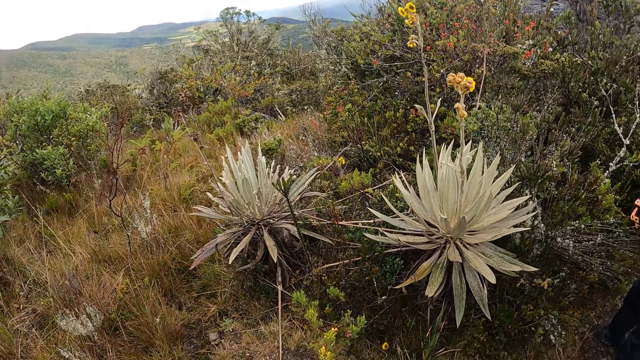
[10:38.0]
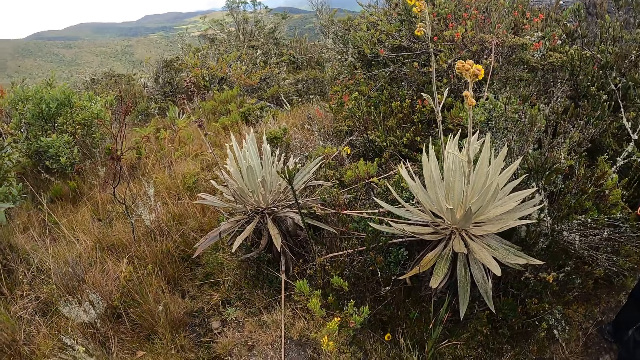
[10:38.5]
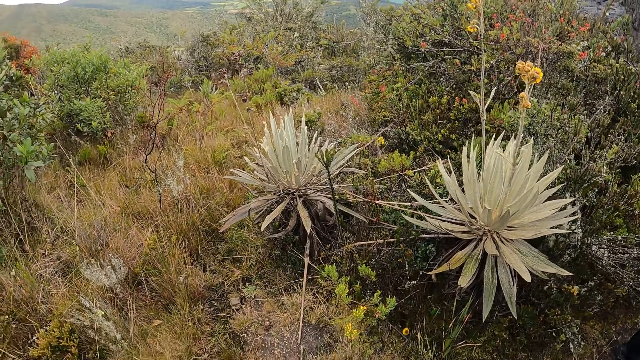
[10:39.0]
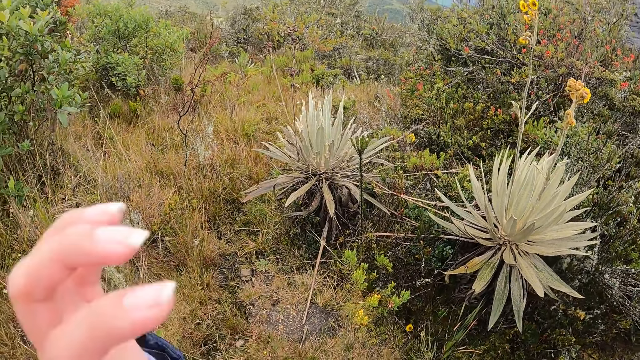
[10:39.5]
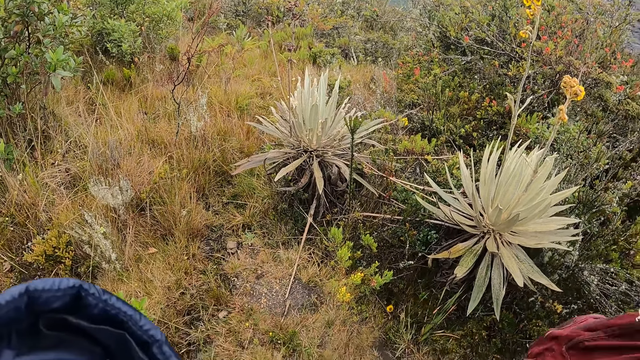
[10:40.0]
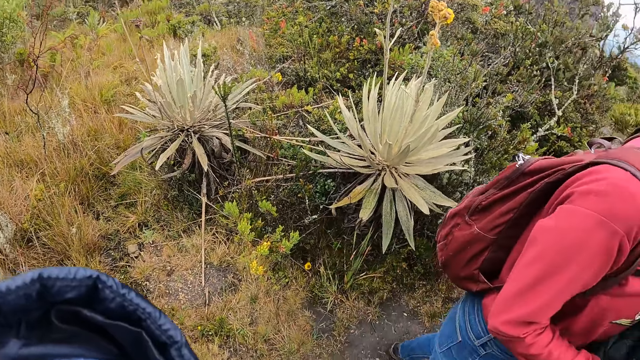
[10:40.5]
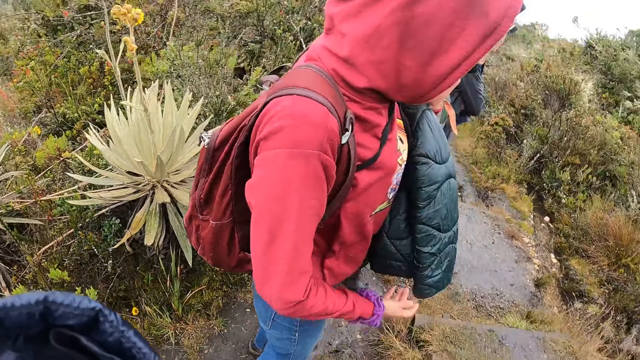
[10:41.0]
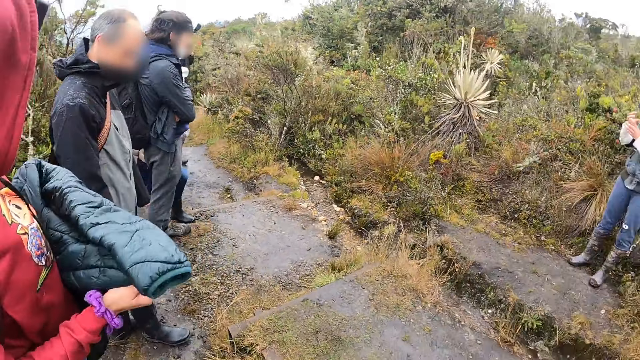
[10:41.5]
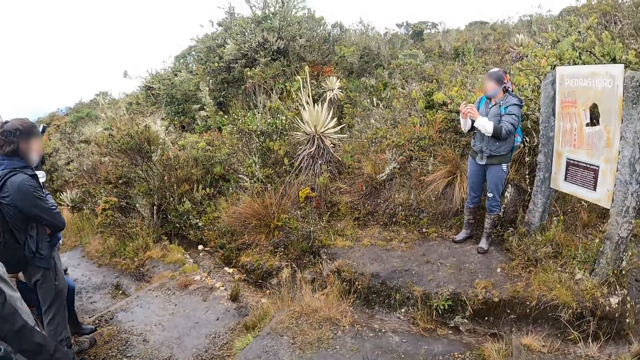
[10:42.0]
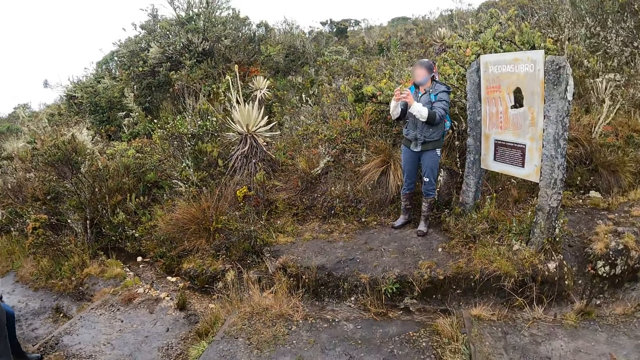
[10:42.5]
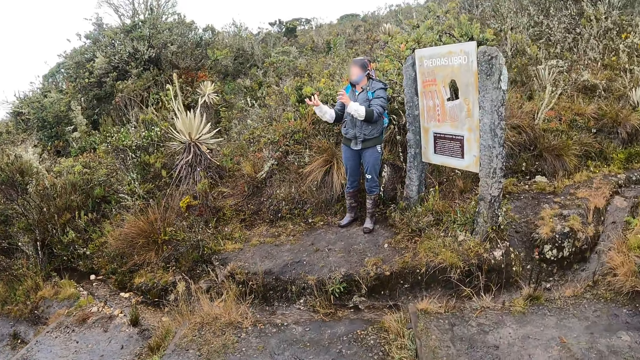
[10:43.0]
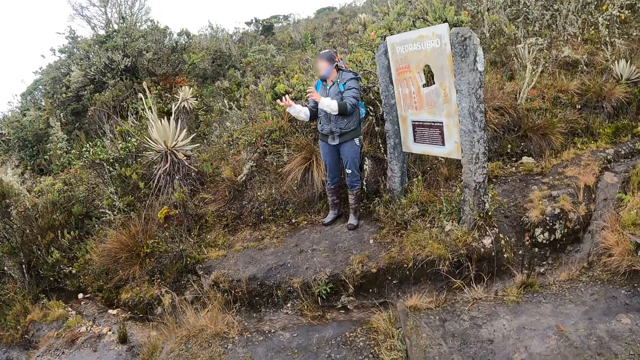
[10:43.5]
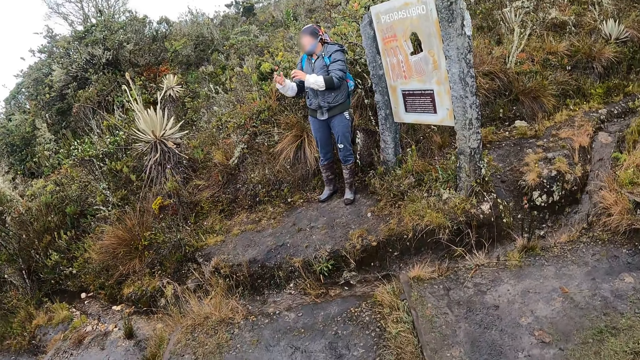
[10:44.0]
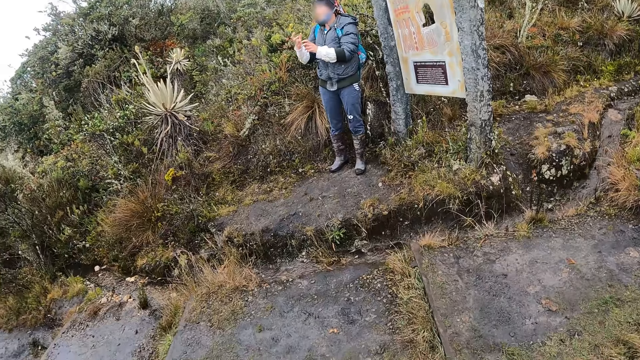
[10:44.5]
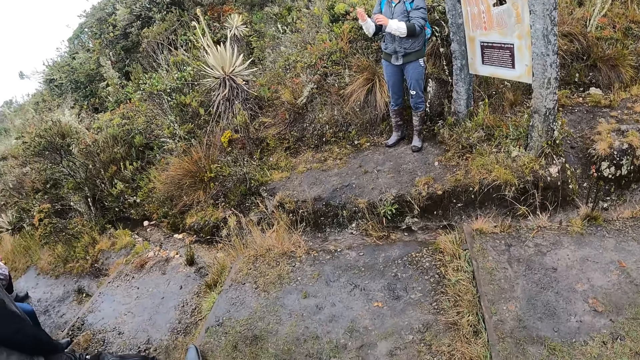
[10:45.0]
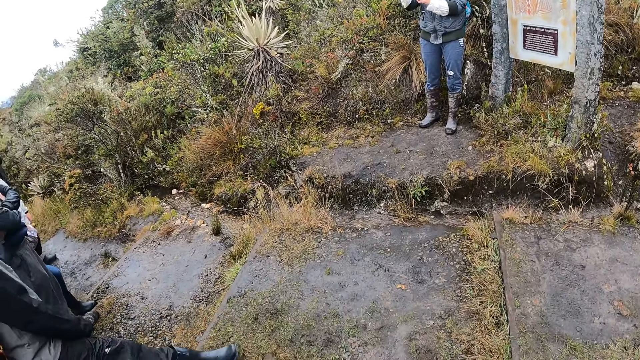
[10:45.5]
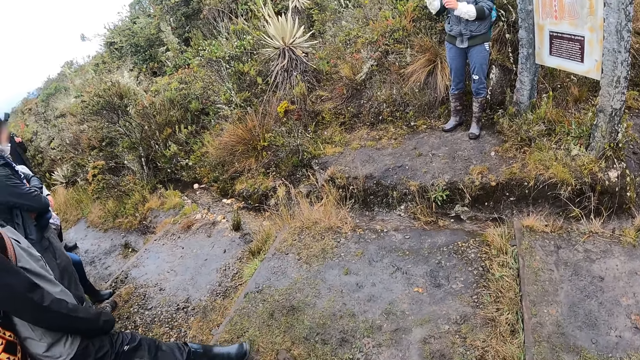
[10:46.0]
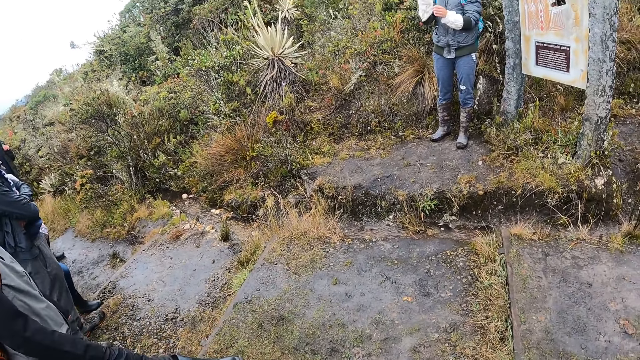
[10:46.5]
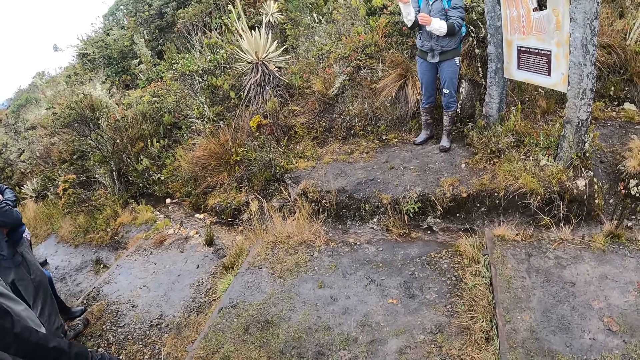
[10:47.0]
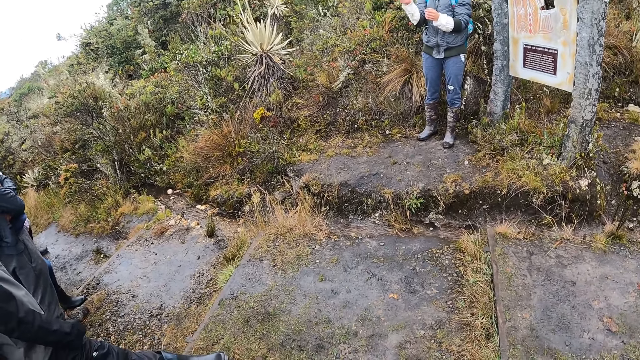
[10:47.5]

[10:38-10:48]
The camera wearer touches her camera with her left hand. She turns towards a group of people. She listens to a man. A woman demonstrates to the group of people with both hands.

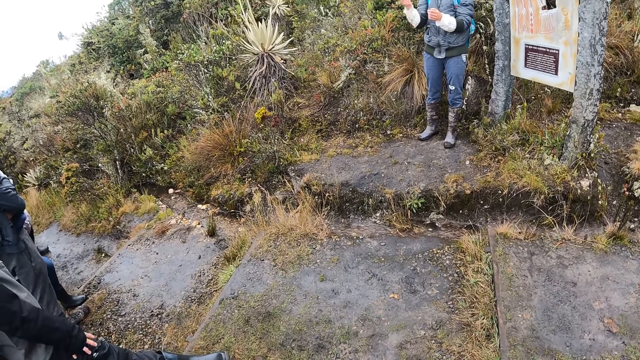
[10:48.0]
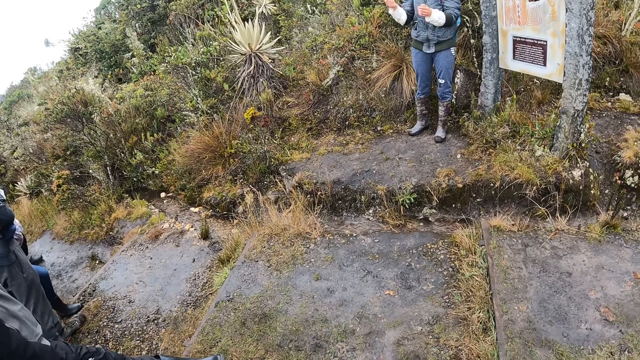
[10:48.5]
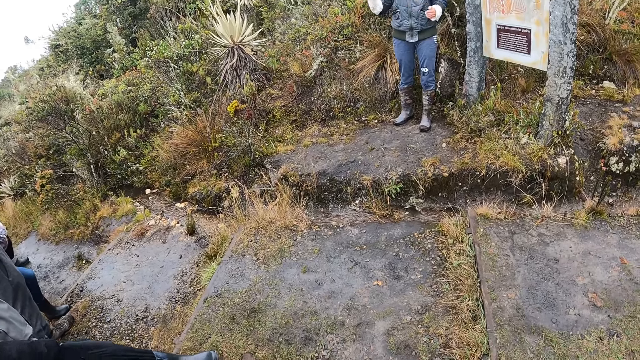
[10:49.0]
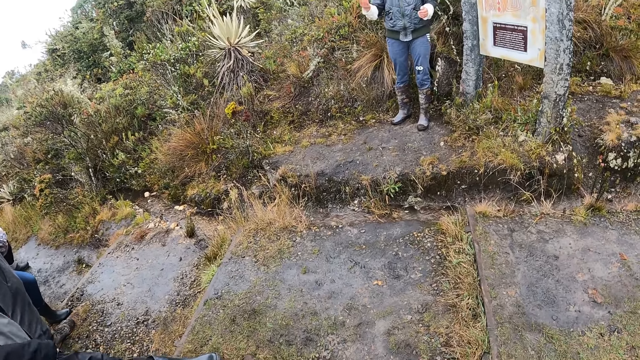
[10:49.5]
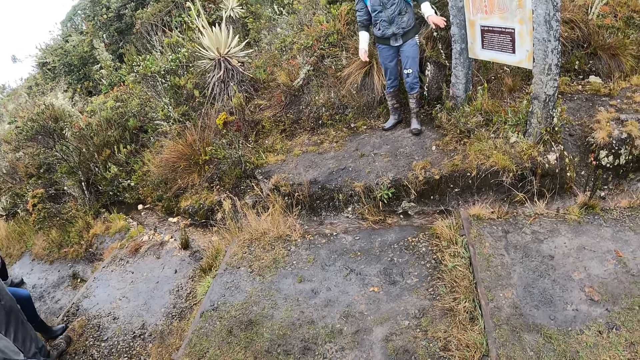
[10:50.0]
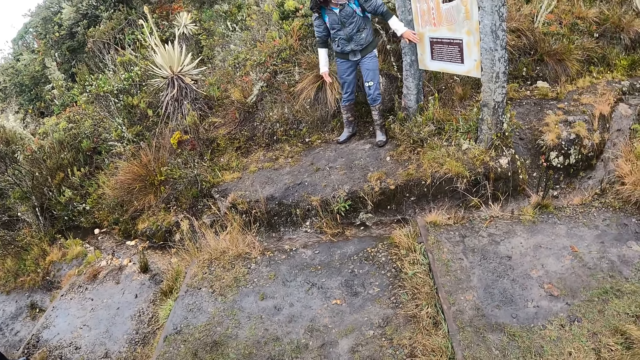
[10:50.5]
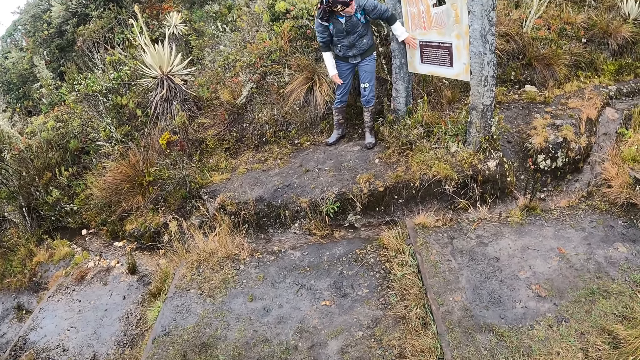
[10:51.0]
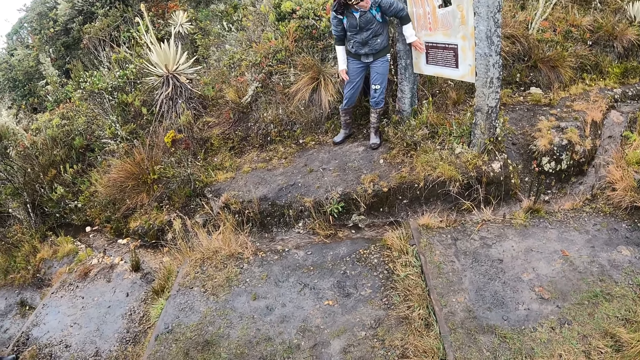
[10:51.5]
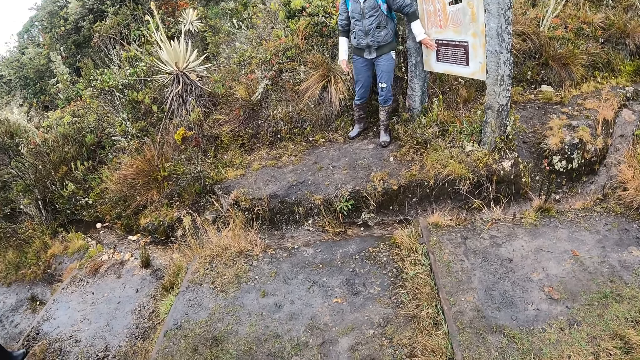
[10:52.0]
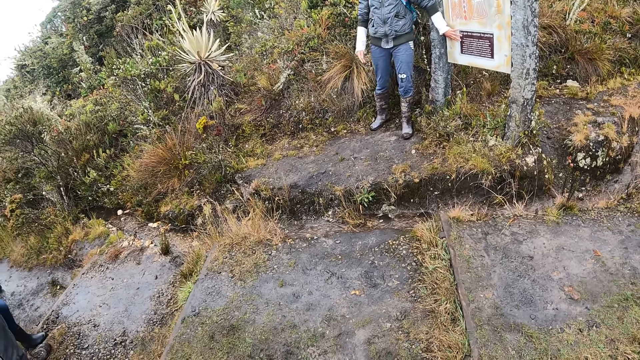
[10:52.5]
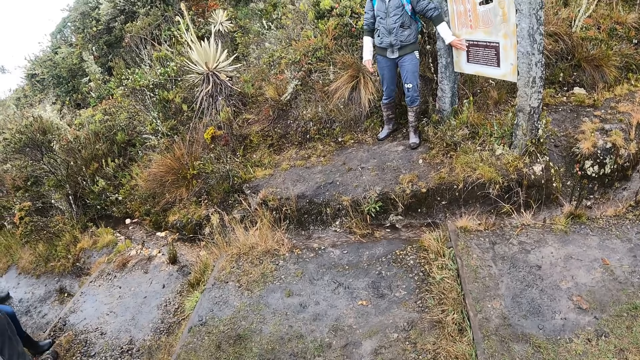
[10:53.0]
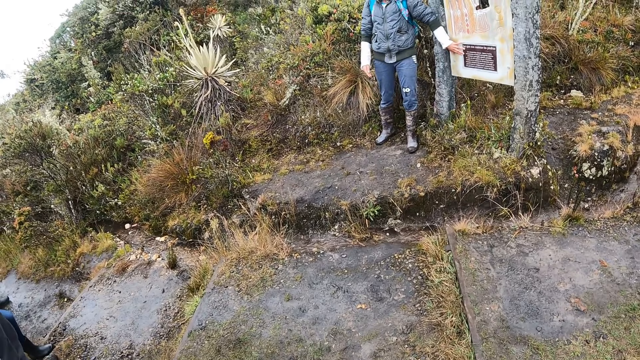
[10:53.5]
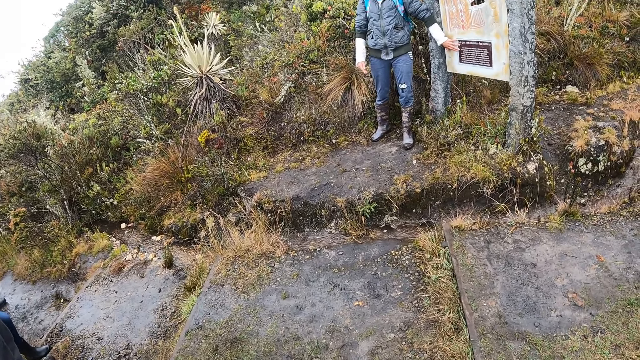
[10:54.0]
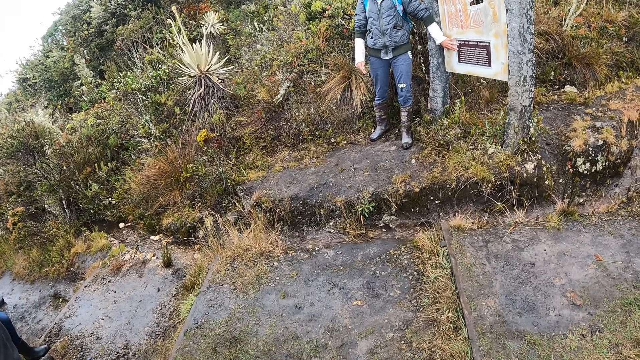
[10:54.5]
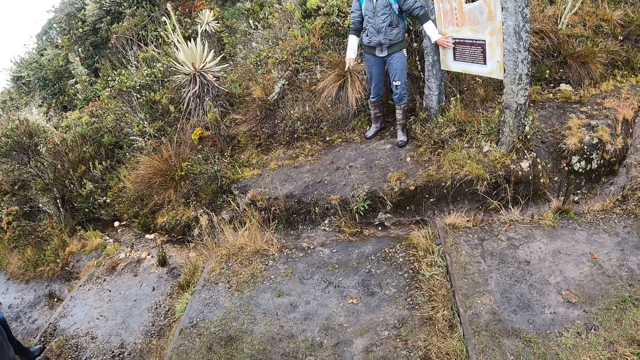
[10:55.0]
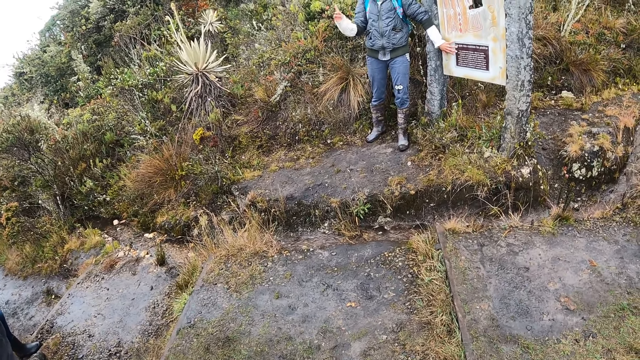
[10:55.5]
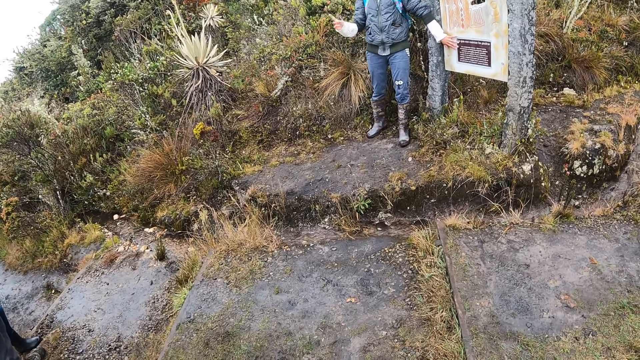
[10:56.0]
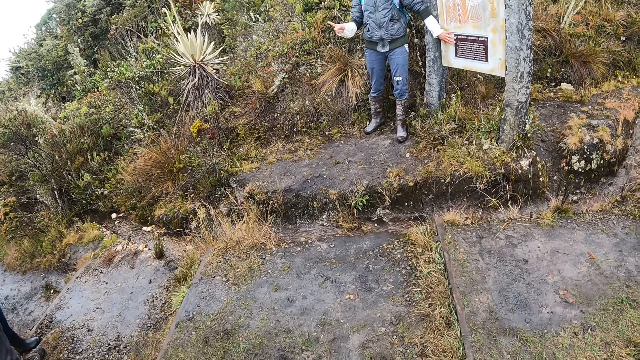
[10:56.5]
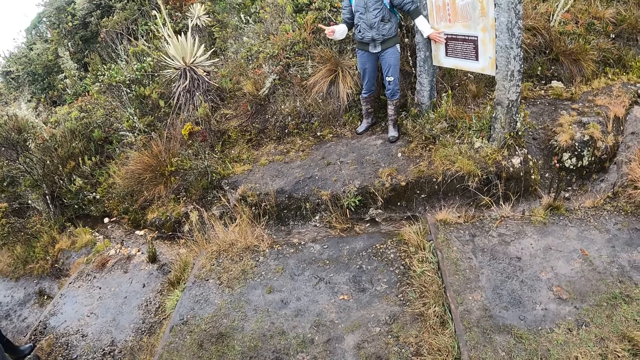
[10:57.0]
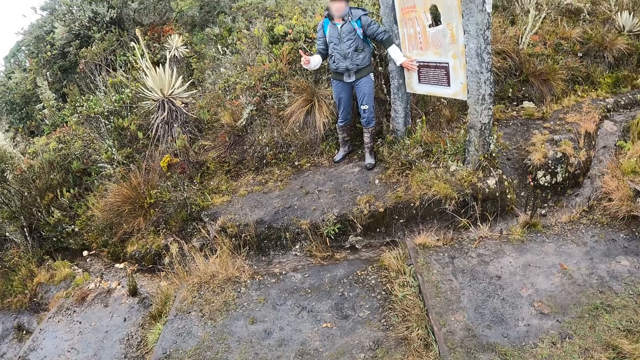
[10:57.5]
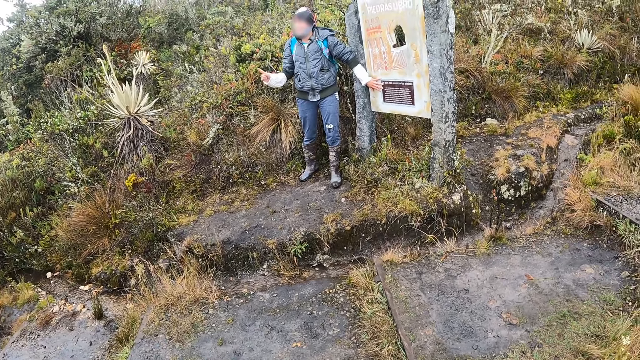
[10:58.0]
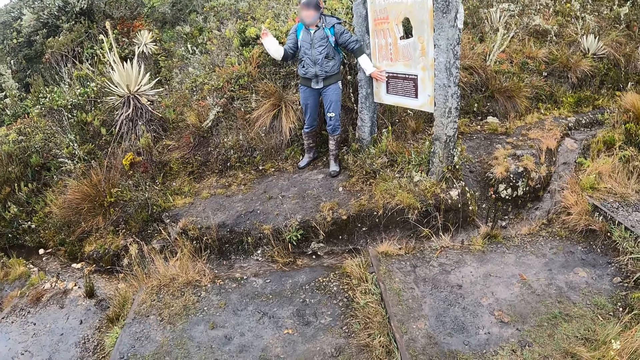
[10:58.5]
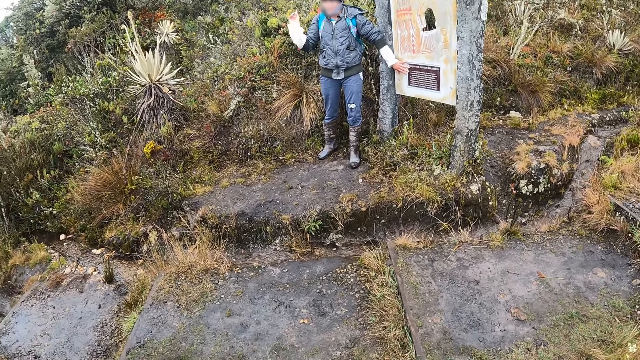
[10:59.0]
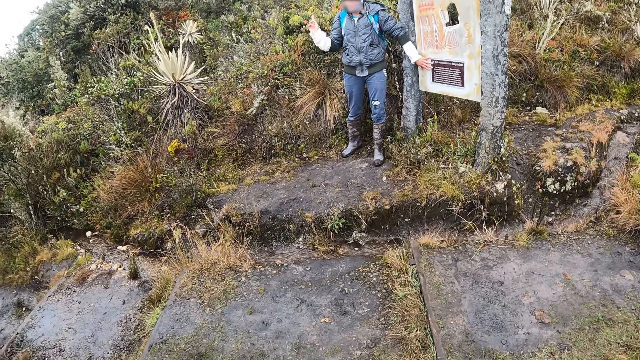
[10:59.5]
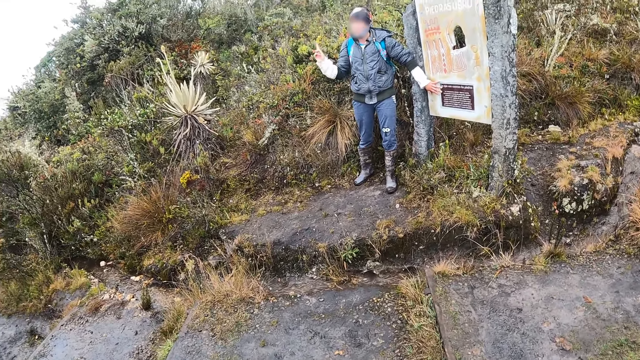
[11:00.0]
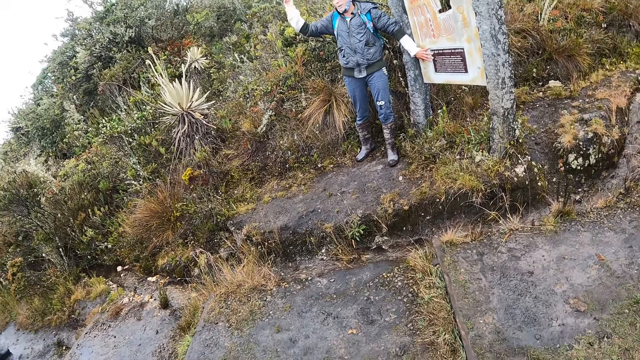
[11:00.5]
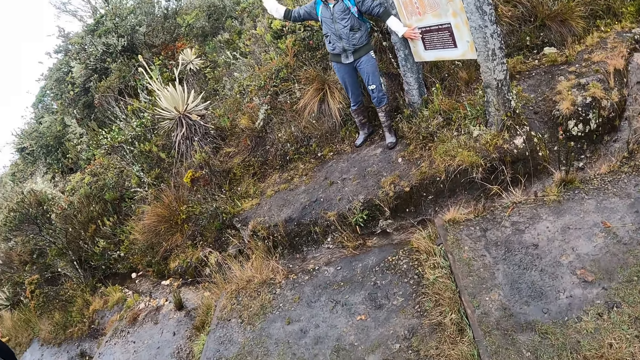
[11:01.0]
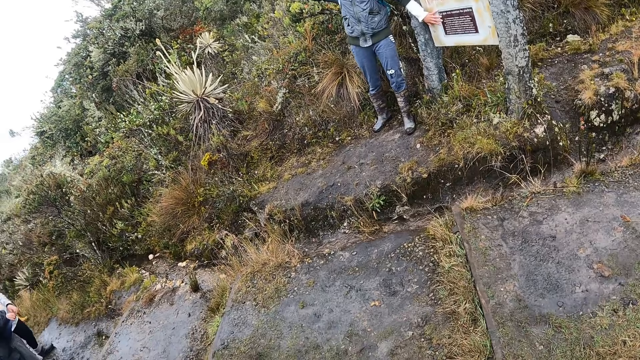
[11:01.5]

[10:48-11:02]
The woman touches the sign board with her left hand.
